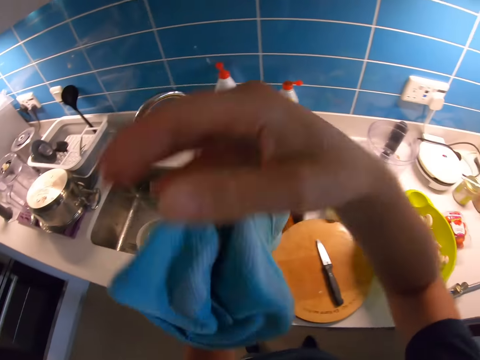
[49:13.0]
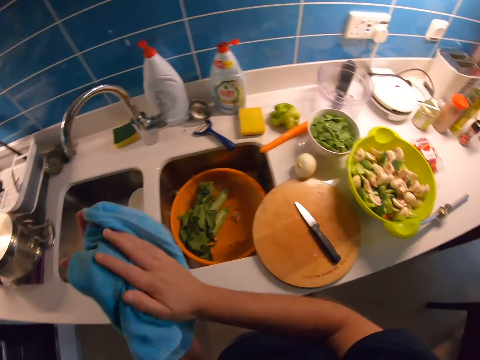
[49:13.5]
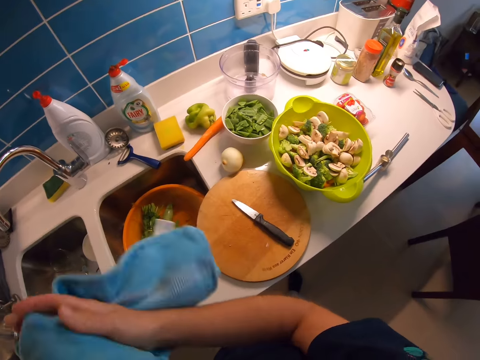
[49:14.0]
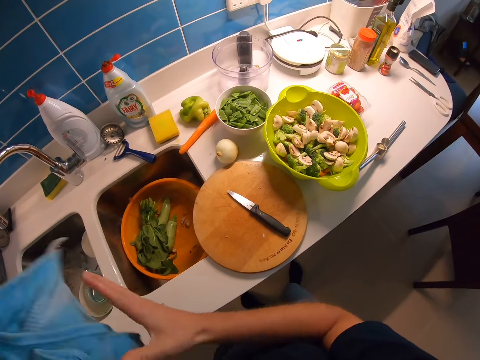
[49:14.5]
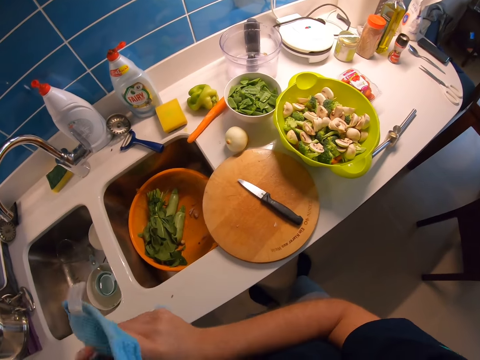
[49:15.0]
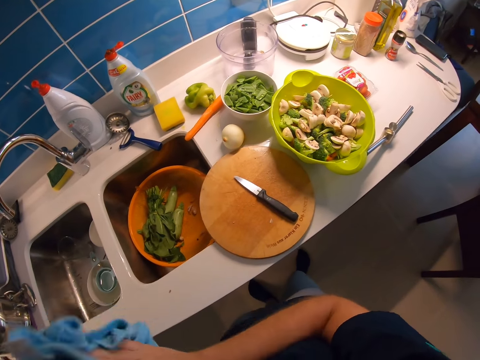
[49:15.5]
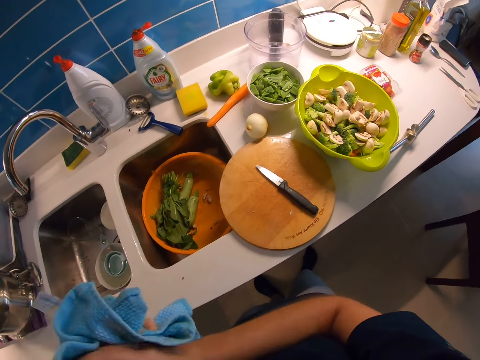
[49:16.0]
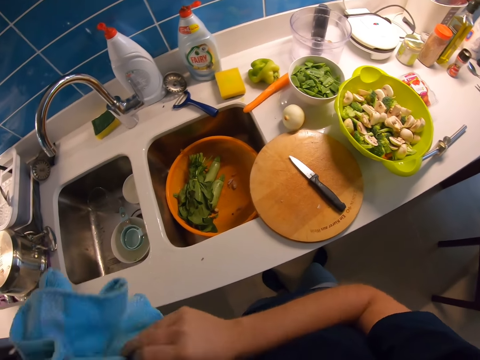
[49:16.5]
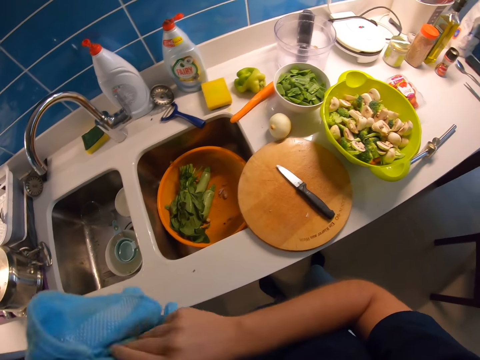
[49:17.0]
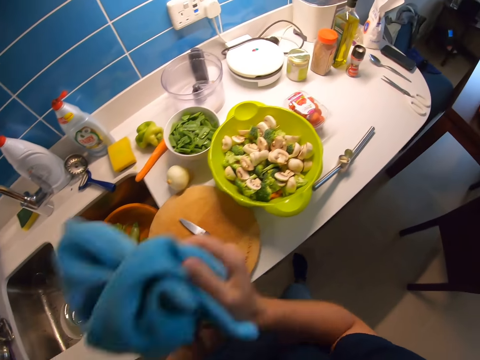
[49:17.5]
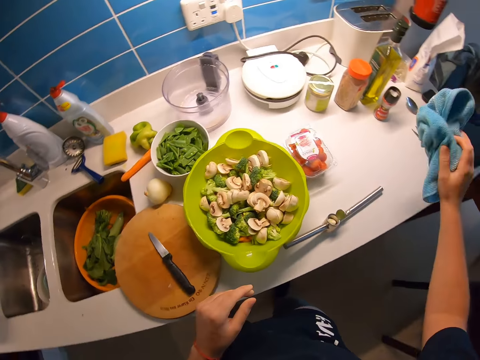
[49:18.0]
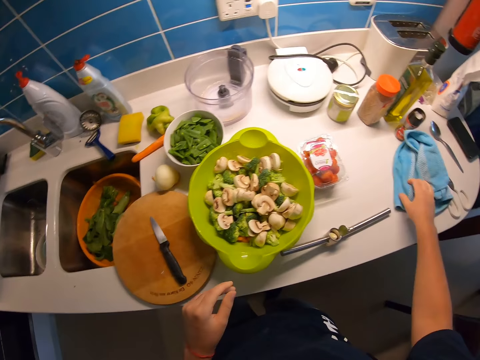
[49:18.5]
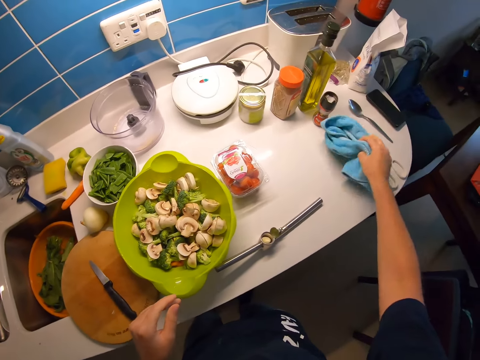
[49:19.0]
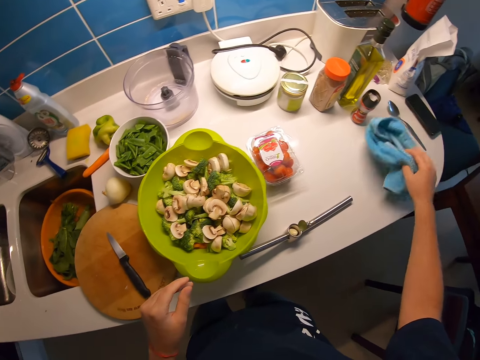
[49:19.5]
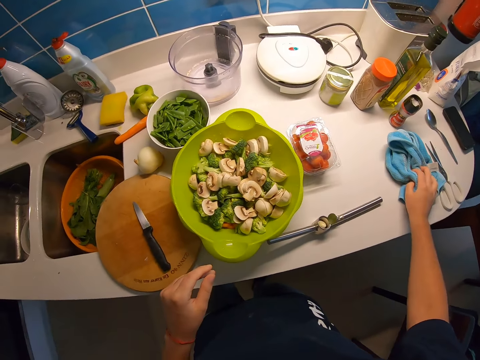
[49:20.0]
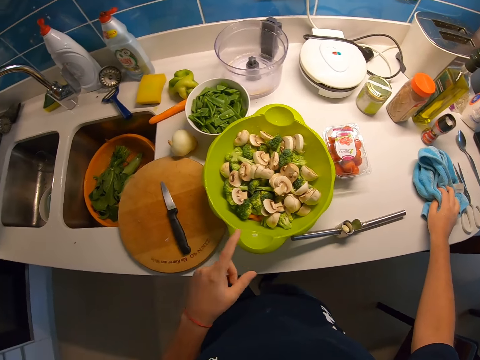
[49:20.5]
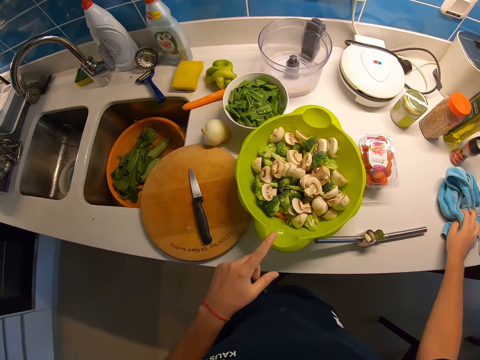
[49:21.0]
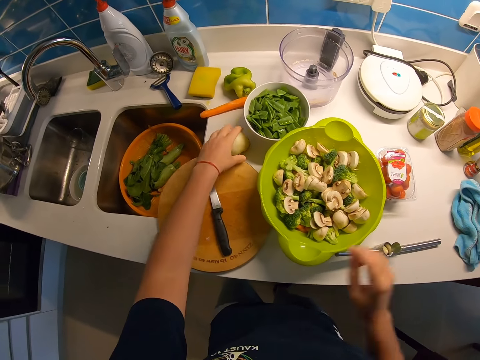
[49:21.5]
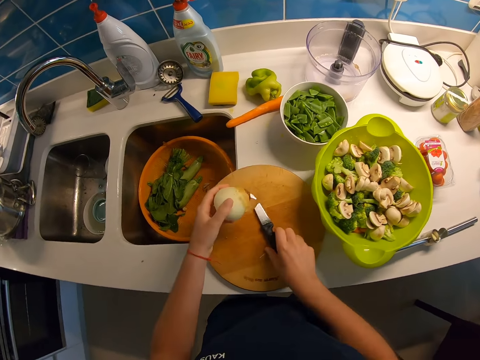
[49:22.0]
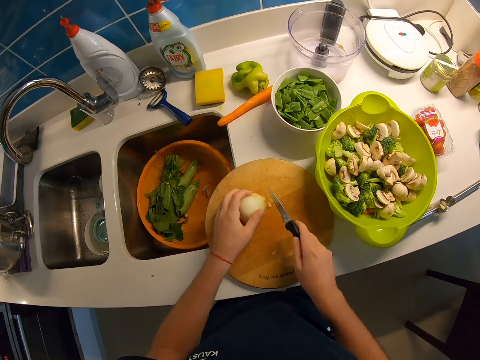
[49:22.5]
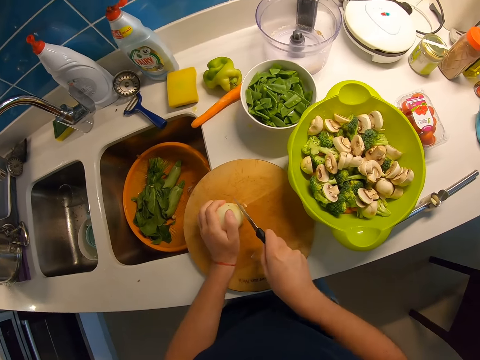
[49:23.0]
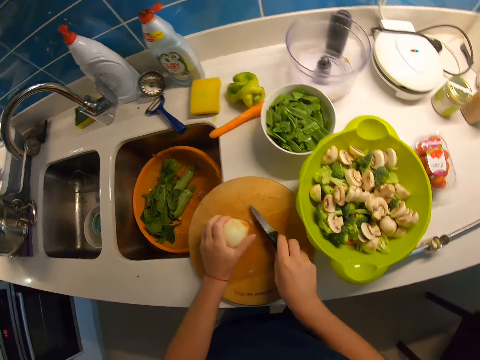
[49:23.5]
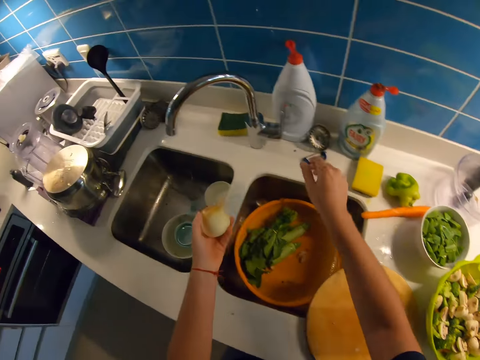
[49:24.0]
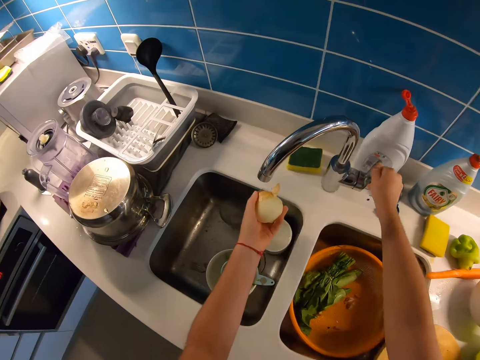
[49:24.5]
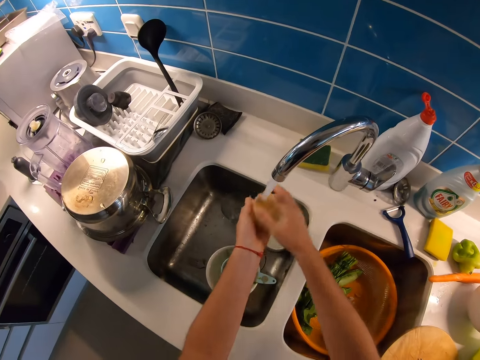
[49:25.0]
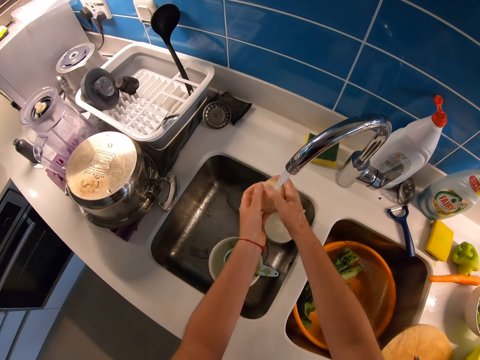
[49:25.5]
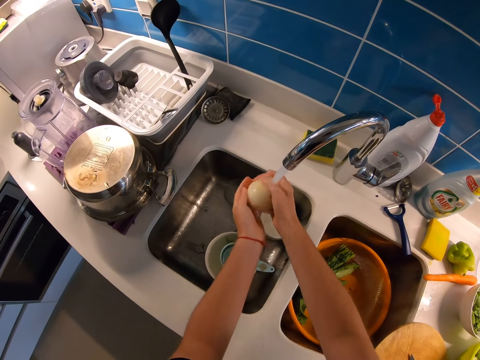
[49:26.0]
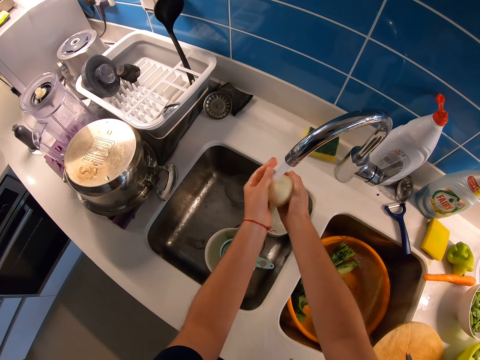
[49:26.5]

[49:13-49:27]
The camera wearer wipes both hands with the towel. He drops the towel on the cabinet with his right hand. He moves the hand towel. He looks around the kitchen. He picks the onion on the cabinet with his right hand. He picks the knife on the chopping board with his right hand. He washes the onion with both hands under the tap. He cuts the onion. He places the knife on the chopping board. He opens the water tap.

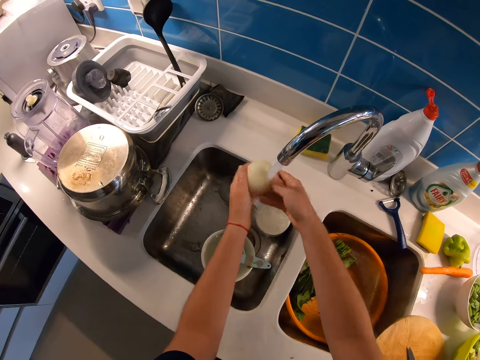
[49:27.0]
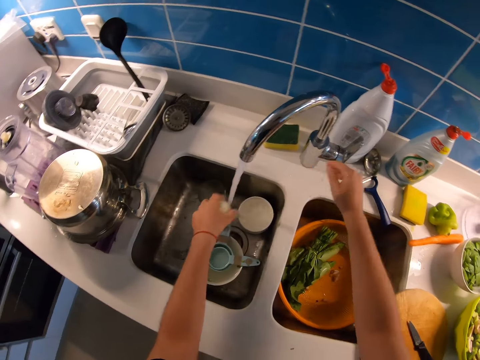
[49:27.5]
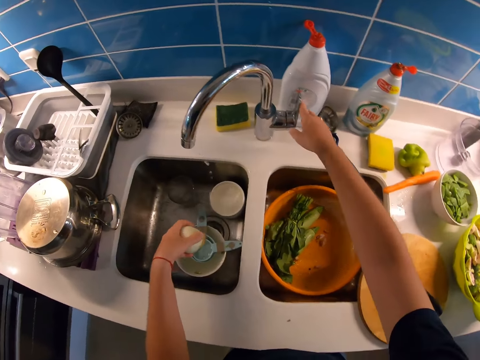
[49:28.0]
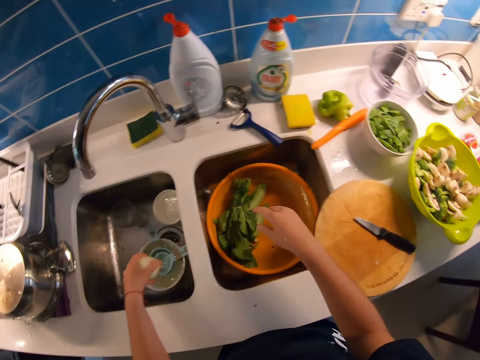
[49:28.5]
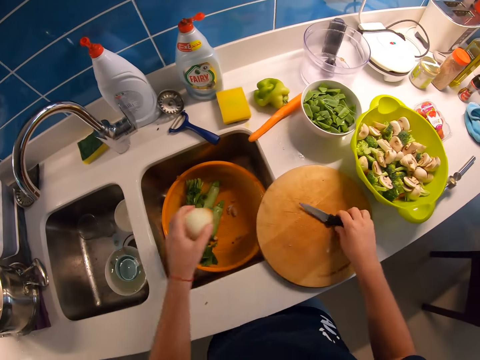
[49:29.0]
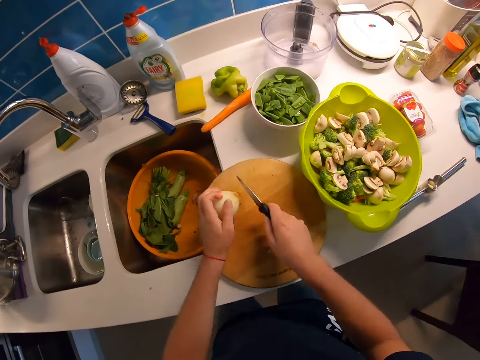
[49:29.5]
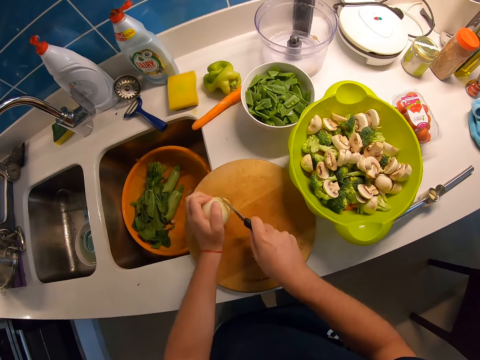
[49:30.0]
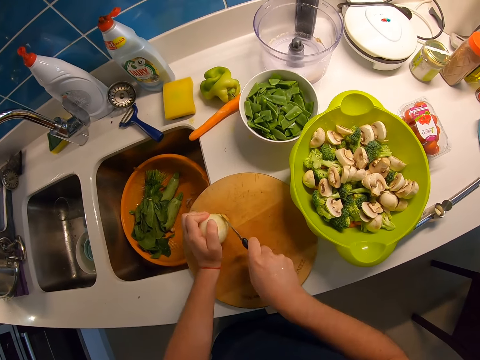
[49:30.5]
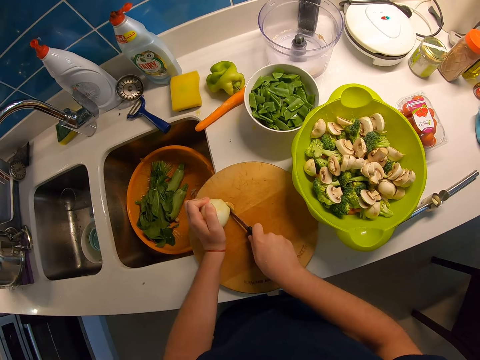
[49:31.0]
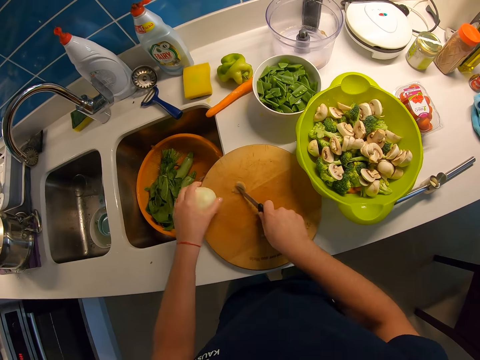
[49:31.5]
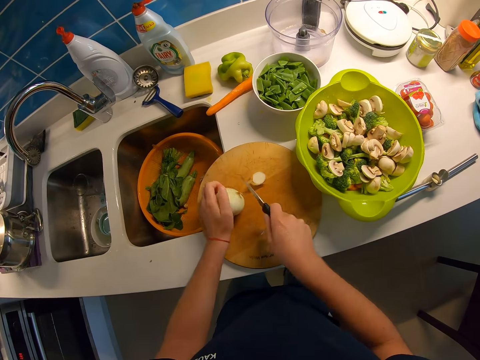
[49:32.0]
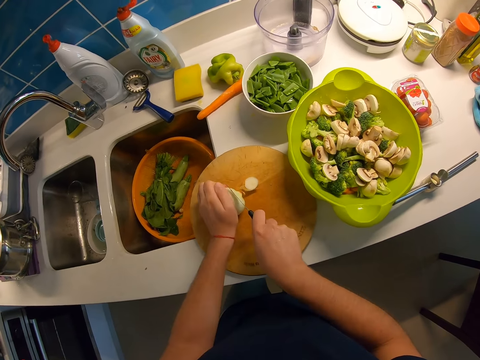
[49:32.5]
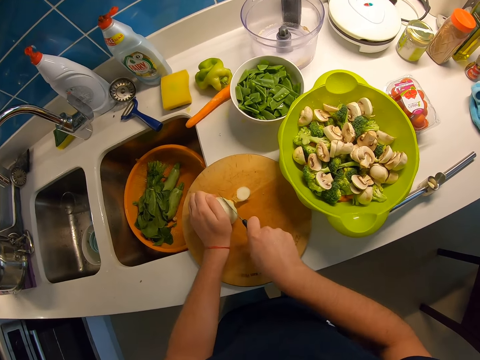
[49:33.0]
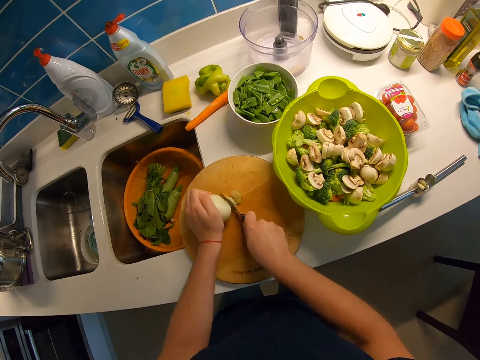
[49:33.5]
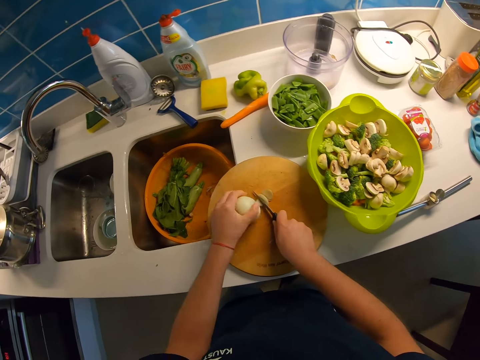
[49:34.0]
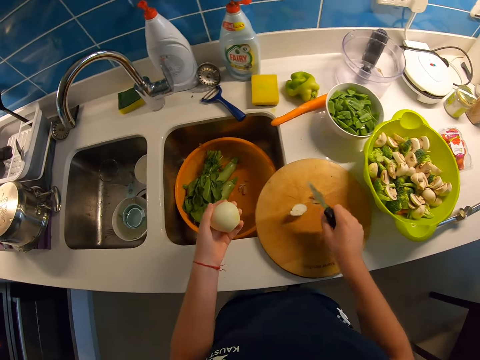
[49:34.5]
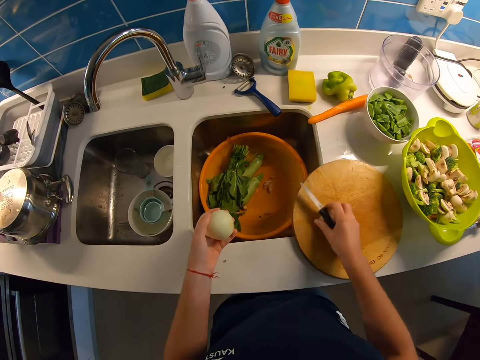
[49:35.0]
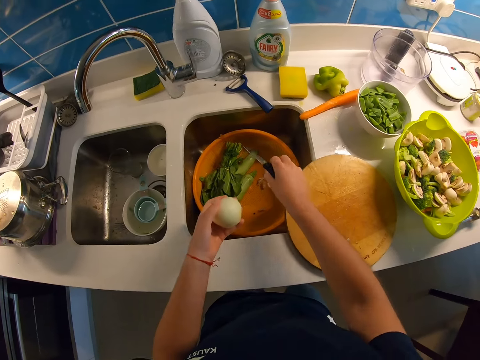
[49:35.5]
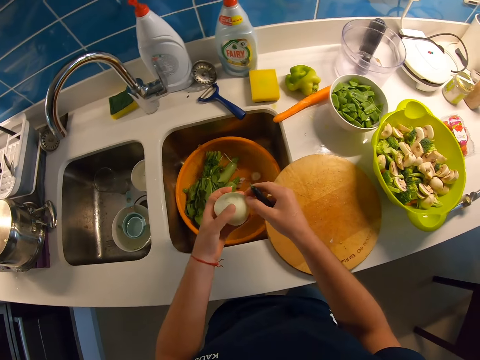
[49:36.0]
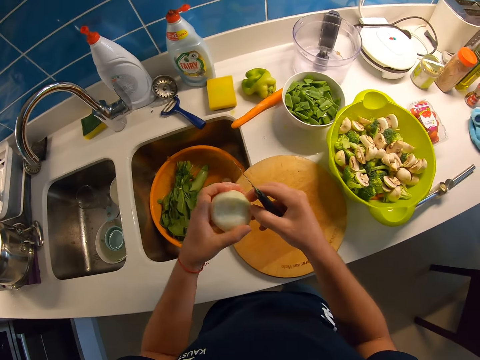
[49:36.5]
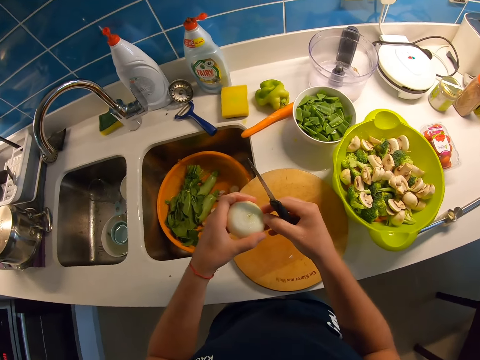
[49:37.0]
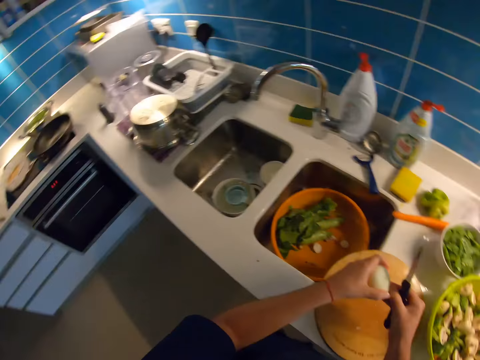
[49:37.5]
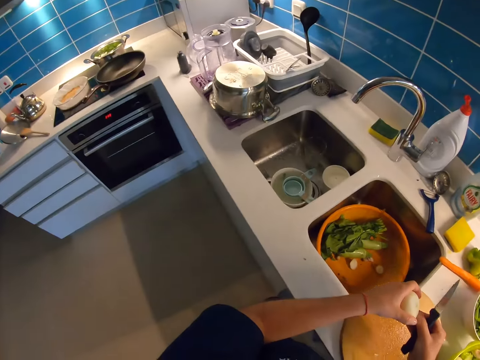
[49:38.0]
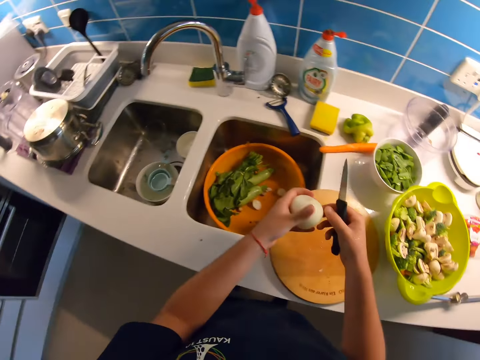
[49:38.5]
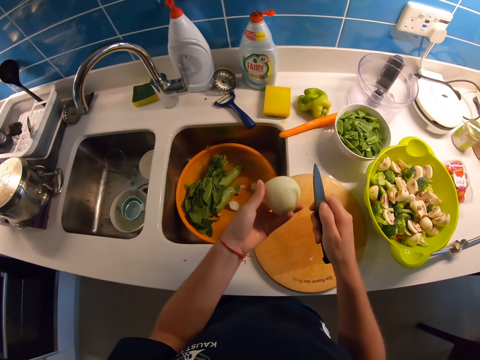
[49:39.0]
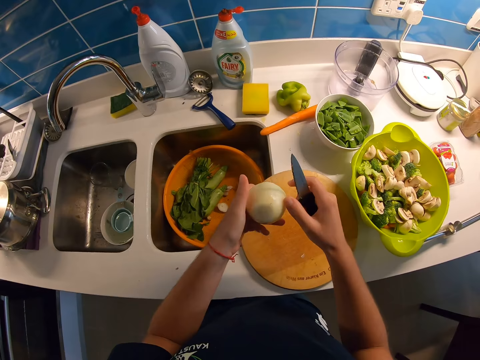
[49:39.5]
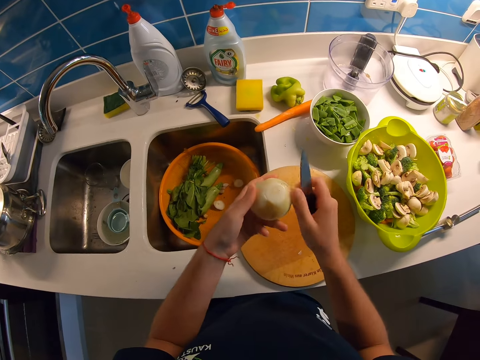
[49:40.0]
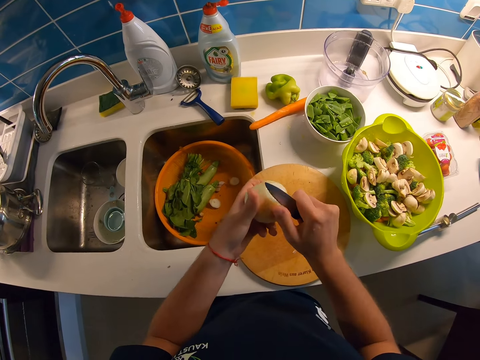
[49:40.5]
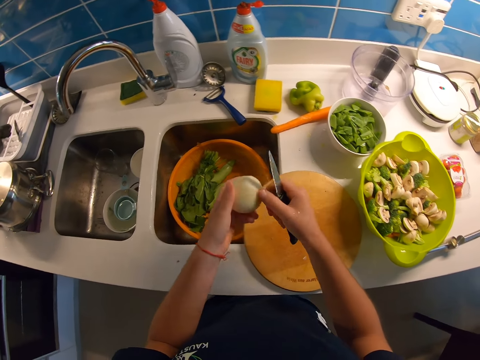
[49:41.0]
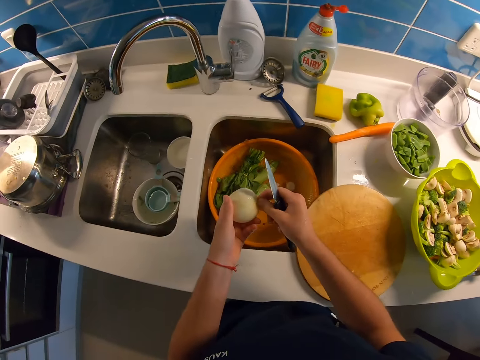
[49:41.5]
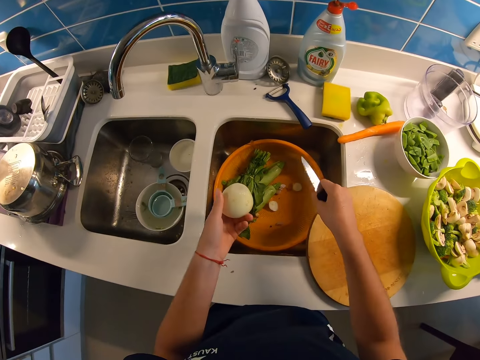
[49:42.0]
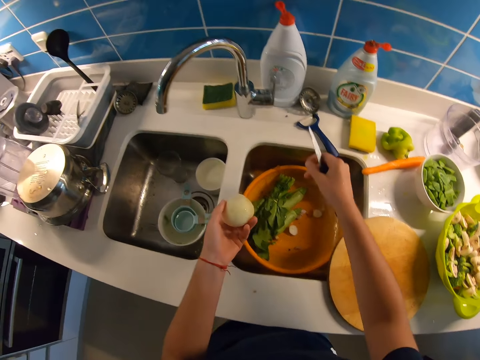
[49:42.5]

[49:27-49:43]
The camera wearer closes the water tap. He picks the knife on the chopping board with his right hand. He cuts the onion edges on the chopping board. He picks the onion edges and drops the onion edges in the plastic strainer. He holds the onion. He peels the onion with both hands. He looks around the kitchen. He peels the onion with the knife in his right hand.
